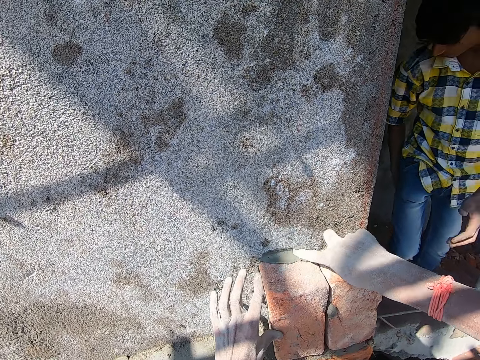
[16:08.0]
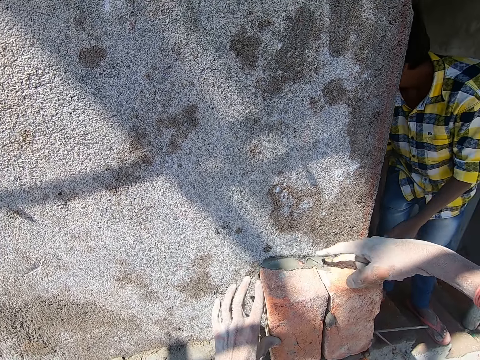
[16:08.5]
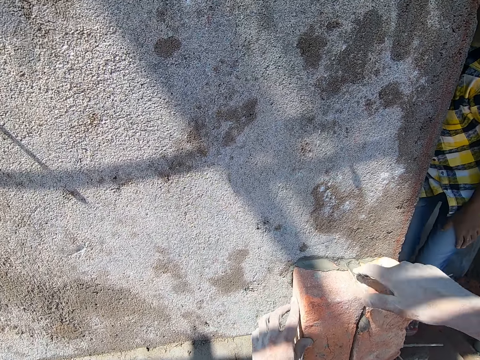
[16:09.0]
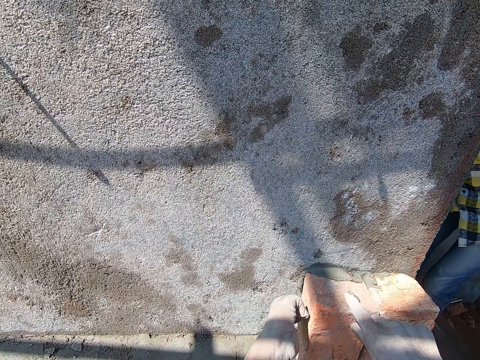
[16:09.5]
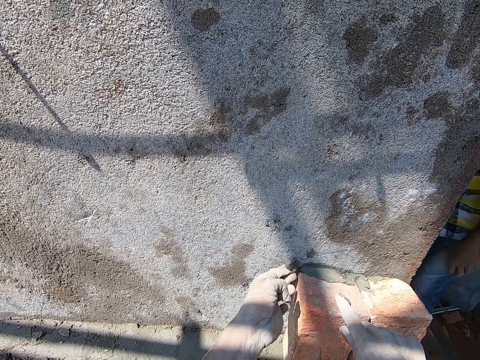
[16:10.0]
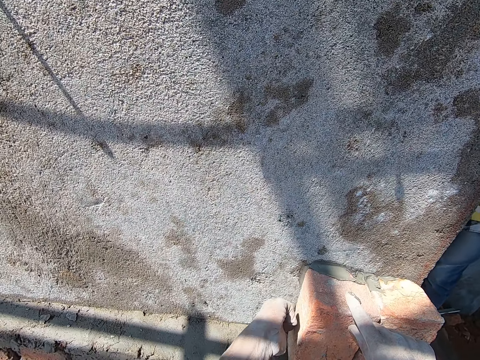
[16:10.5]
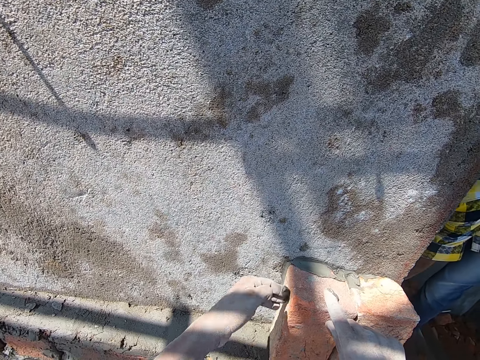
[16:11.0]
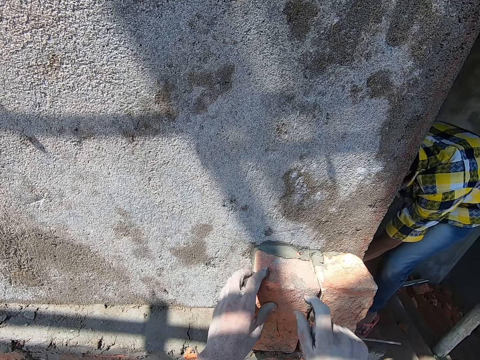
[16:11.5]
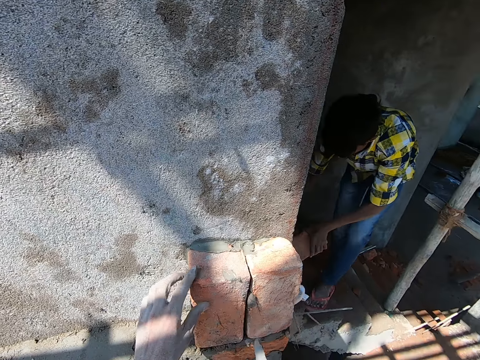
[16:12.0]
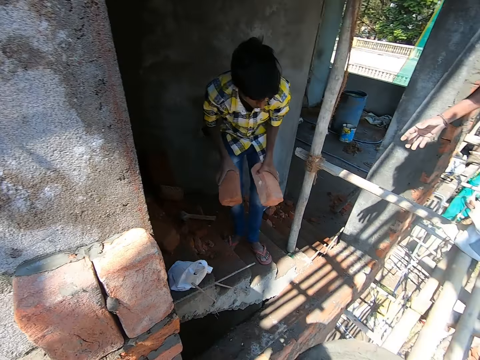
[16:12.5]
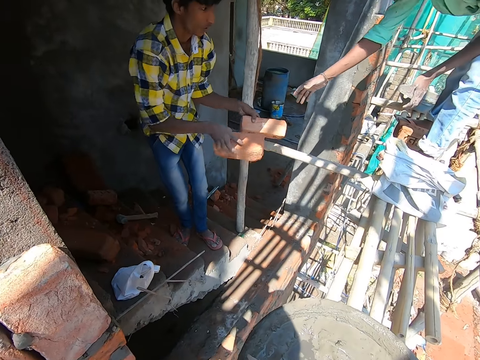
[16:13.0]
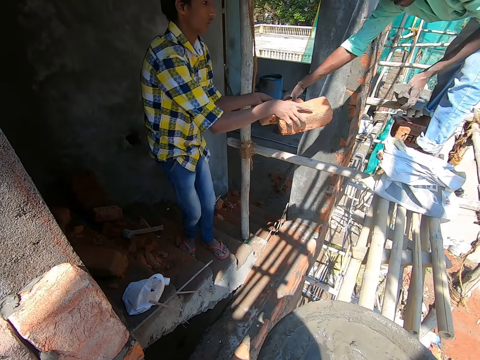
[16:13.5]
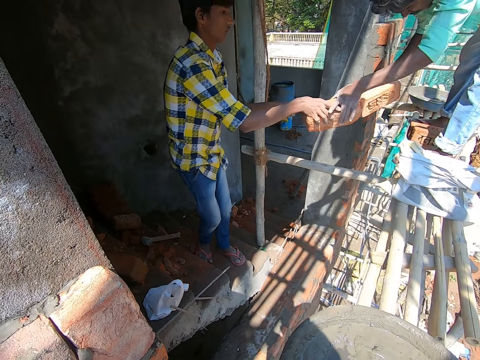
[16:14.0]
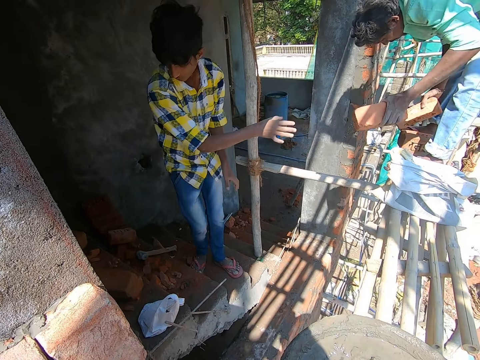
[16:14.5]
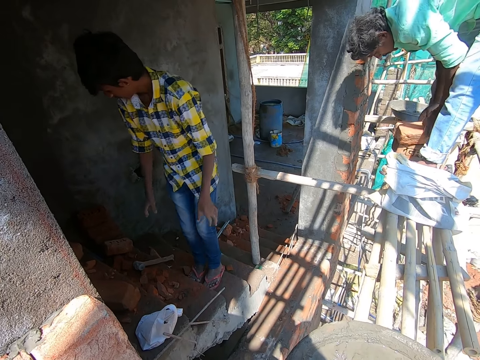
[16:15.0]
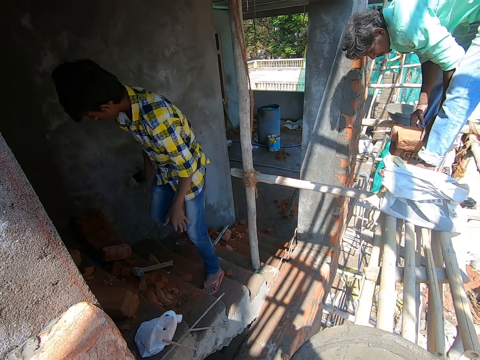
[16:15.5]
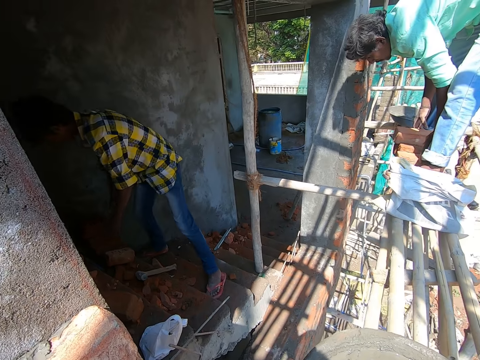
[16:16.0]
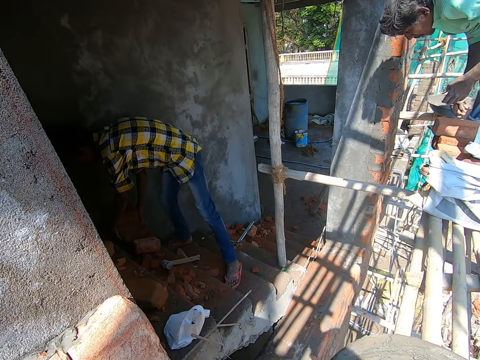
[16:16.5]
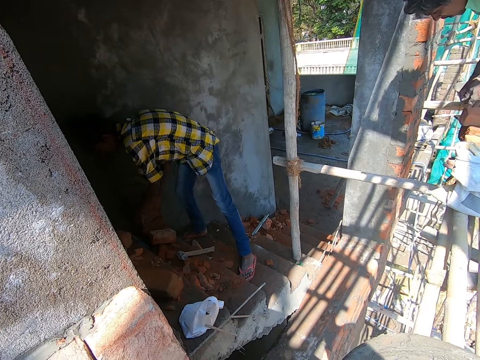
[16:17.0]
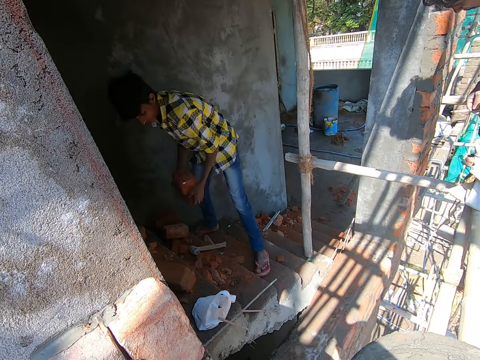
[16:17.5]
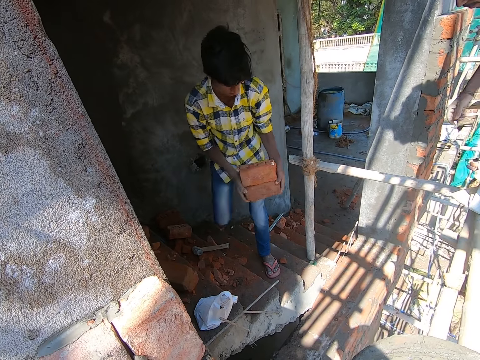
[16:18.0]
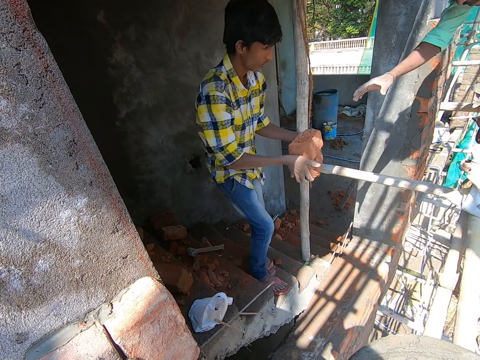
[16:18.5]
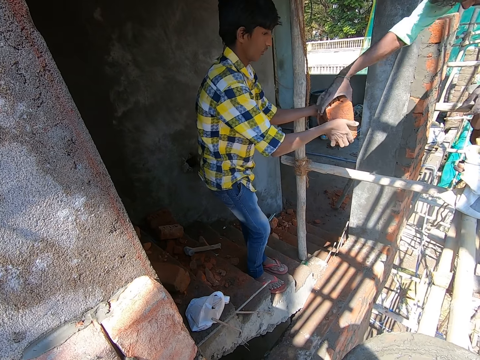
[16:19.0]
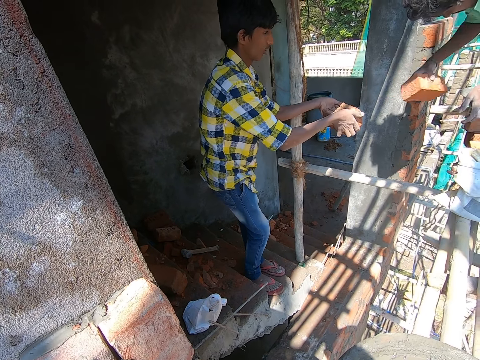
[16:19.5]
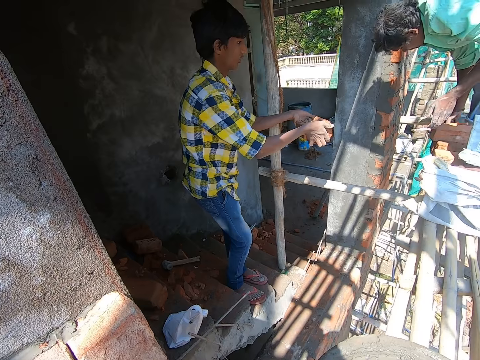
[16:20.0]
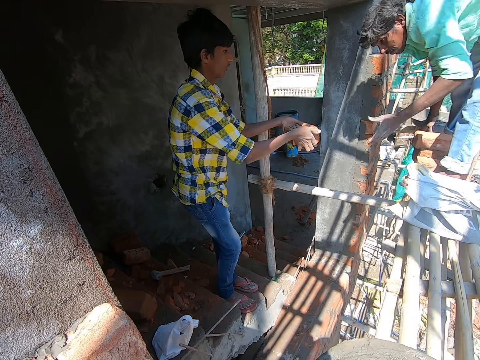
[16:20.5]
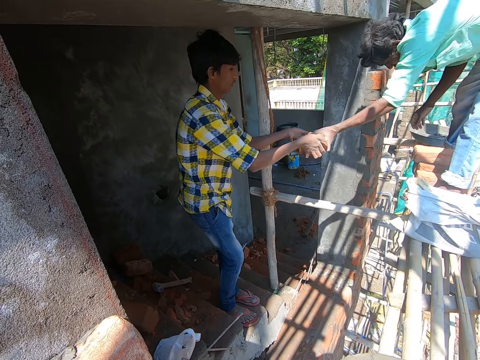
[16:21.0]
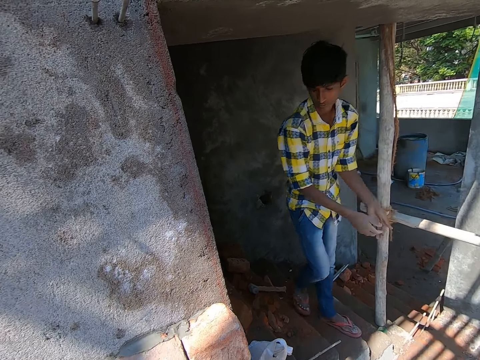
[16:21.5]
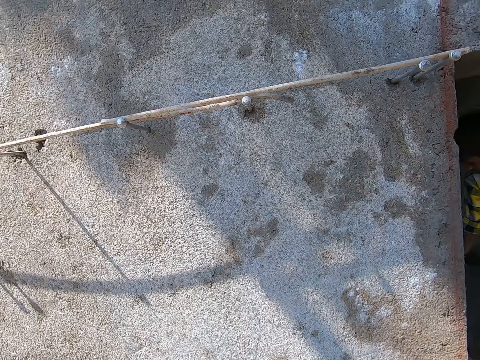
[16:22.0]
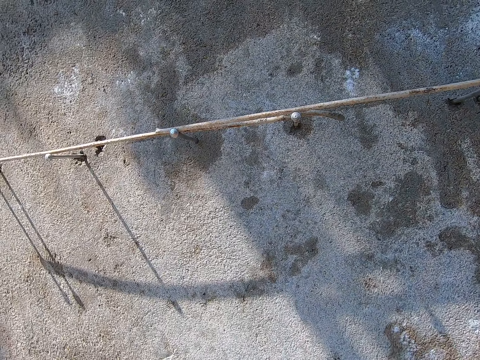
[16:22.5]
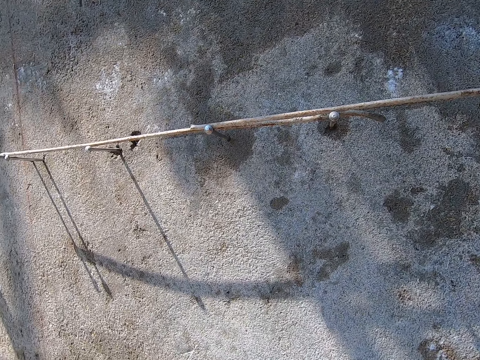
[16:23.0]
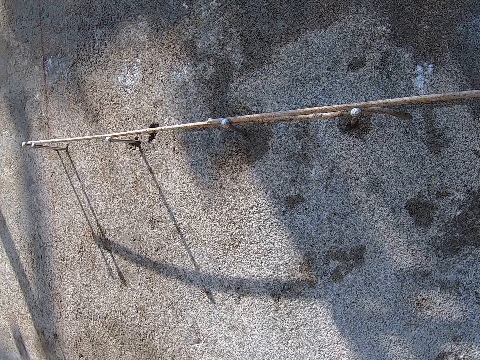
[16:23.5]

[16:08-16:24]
The camera wearer spreads the cement mix on the brick with his right index finger. He spreads the cement mix on the brick with his left index finger. A man converses to the camera wearer. The man carries bricks with his hands. The man hands another man bricks. The other man takes the bricks from the first man with his hands. The other man drops the bricks on the scaffold with his hands. The first man carries bricks from the stairs with his hands and picks bricks. The other man takes the brick from the first man with his right hand. The first man hands the other man bricks. The other man drops the brick on the scaffold with his right hand and takes the brick from the first man with his left hand. The camera wearer looks at the wall.

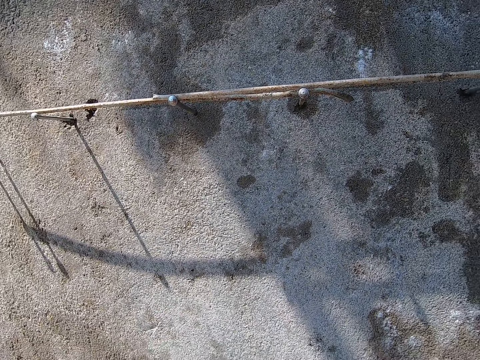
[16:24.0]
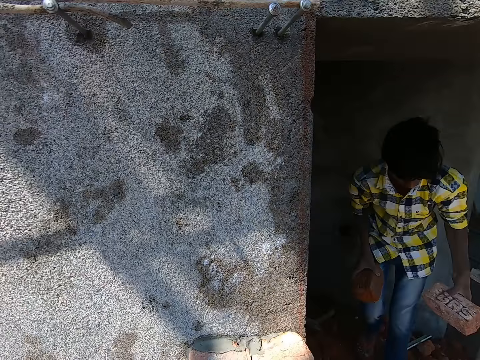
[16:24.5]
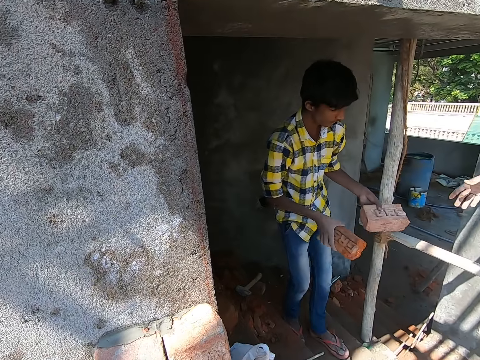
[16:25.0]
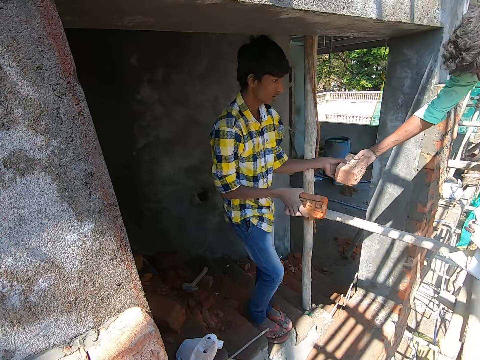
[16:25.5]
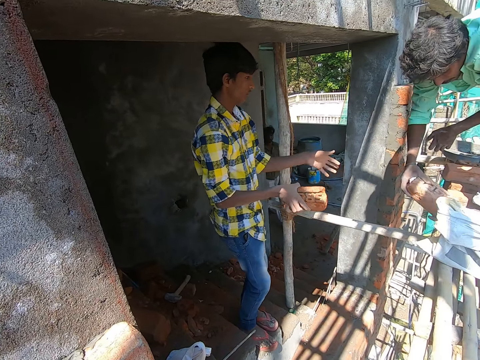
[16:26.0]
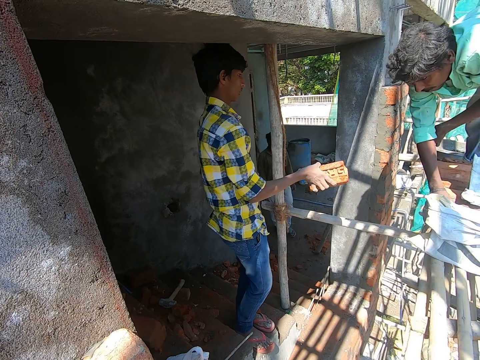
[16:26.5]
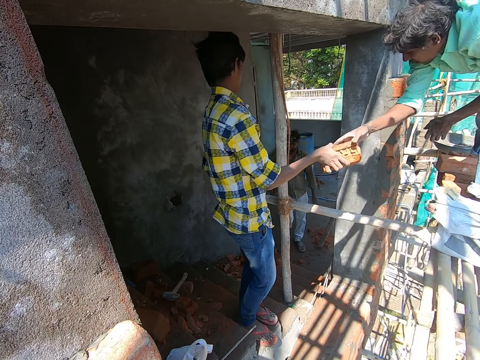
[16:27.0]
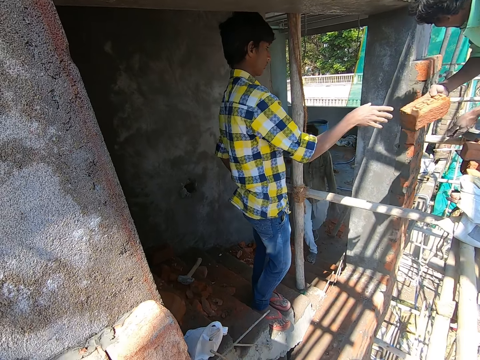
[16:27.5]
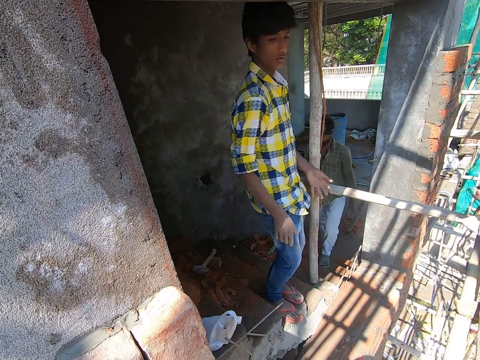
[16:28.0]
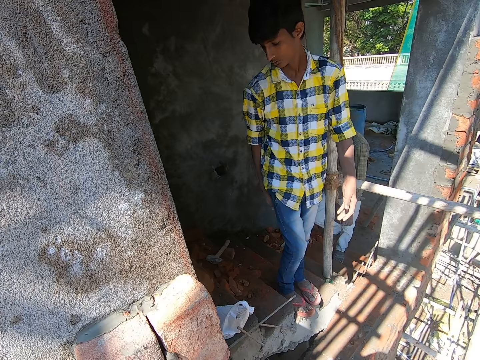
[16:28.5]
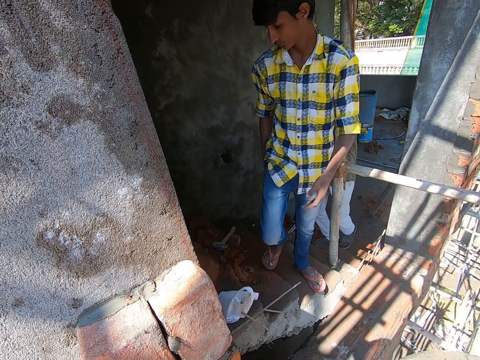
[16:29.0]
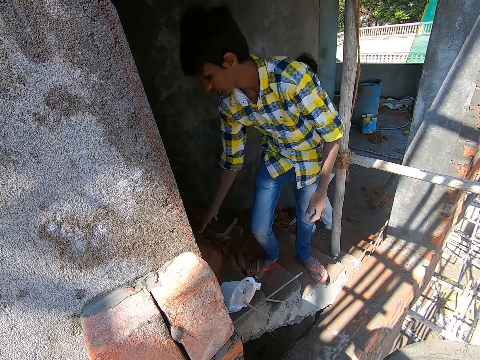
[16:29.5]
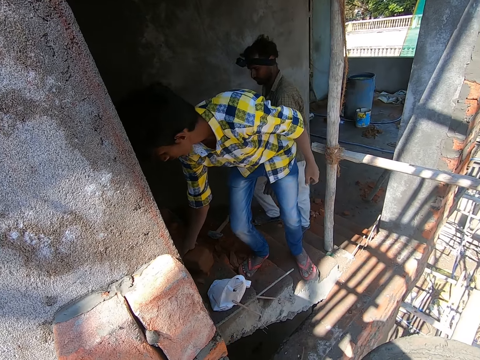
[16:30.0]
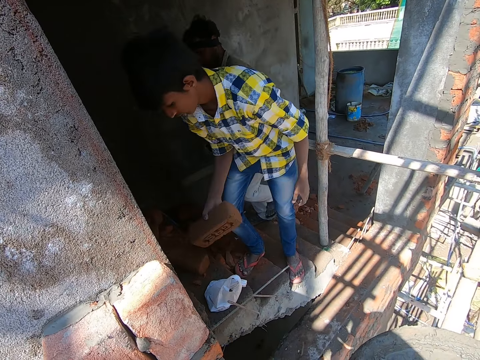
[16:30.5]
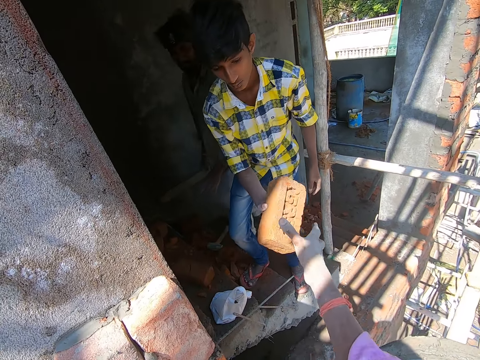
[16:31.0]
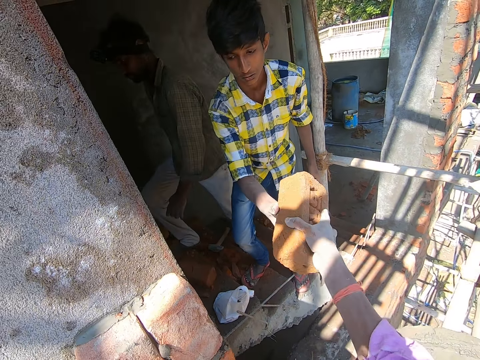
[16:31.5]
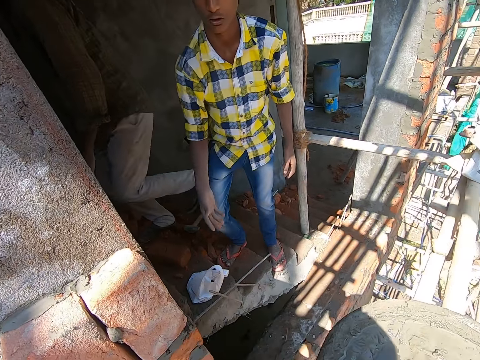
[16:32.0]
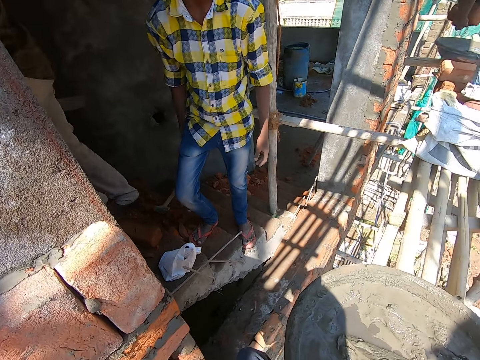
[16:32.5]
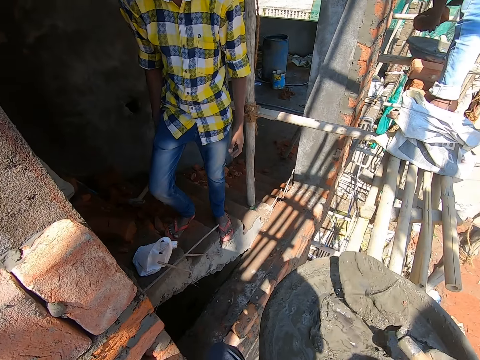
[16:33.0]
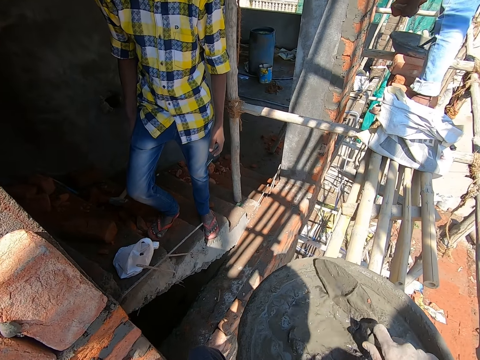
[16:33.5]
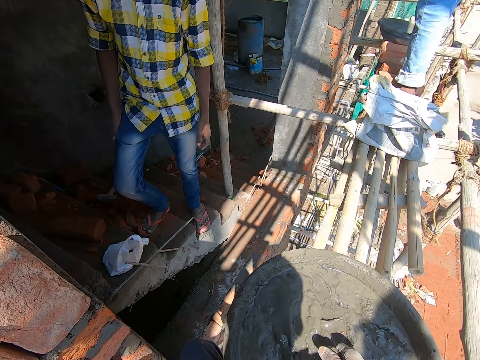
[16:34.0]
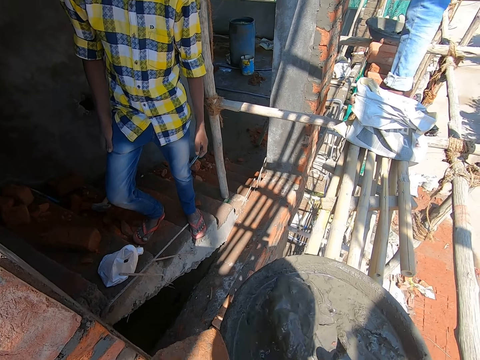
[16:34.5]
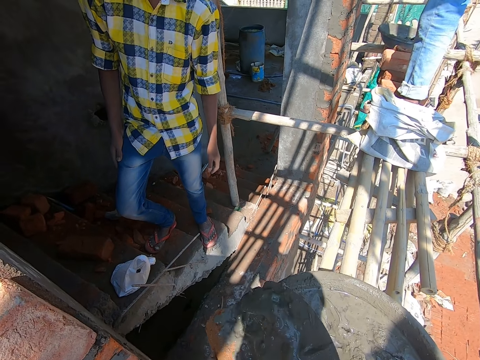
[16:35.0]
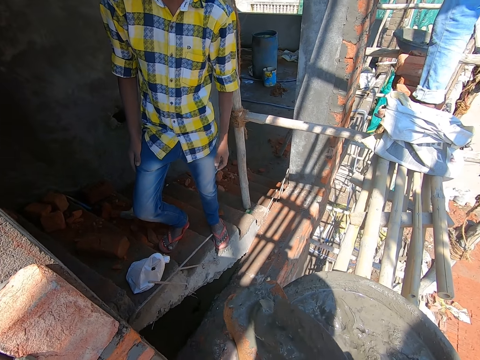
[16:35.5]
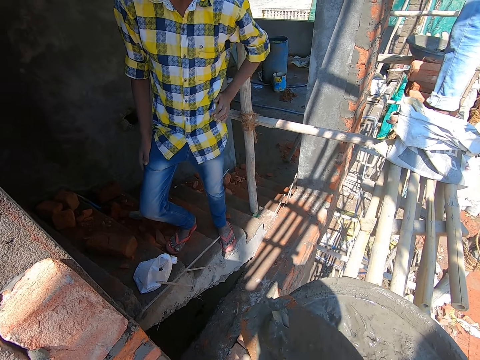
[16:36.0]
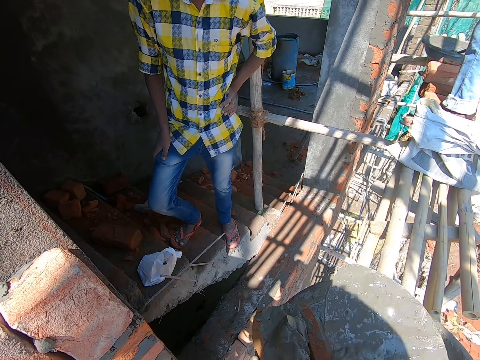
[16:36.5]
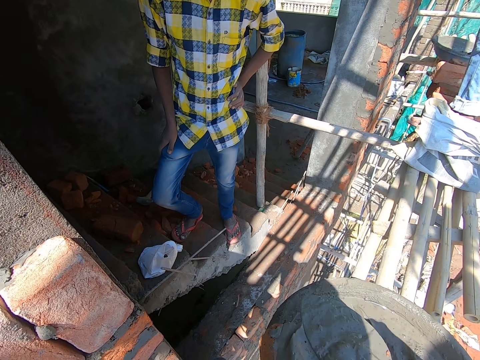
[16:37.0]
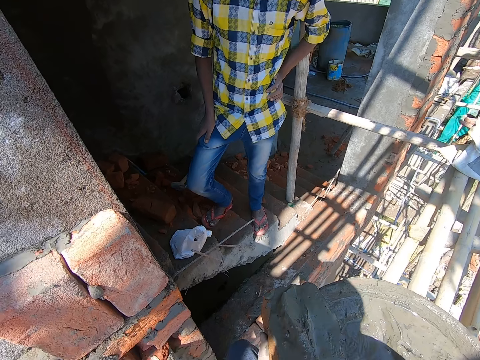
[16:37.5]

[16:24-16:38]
A man carries bricks from the stairs with his hands. The man hands another man bricks. The other man takes the brick from the first man with his right hand, drops the brick on the scaffold with his right hand, and takes the brick from the first man with his right hand. The camera wearer looks at the first man. Another man walks up the stairs. The first man picks a brick from the ground with his right hand. The camera wearer takes the brick from the first man with his right hand. The first man hands the camera wearer the brick. The second man pours the cement mix on the brick with a trowel in his right hand. The camera wearer scoops cement mix from the bowl with the trowel in his right hand. He takes the trowel. He pours the cement mix on the brick with the trowel in his right hand. He spreads the cement mix on the brick with the trowel in his right hand.
